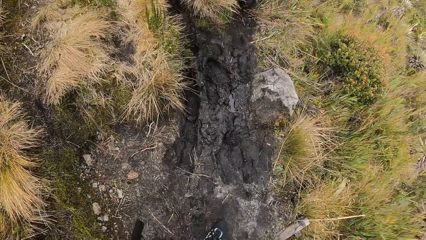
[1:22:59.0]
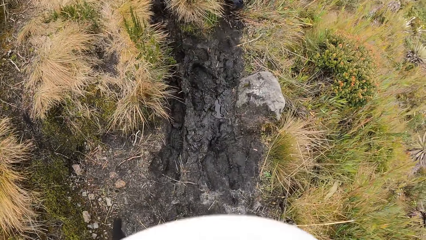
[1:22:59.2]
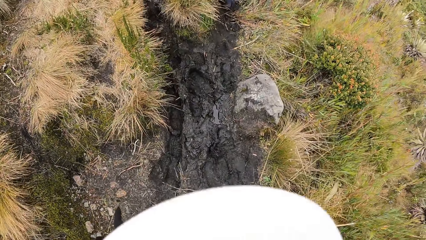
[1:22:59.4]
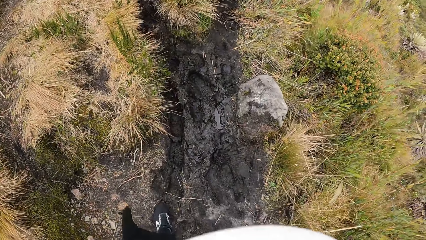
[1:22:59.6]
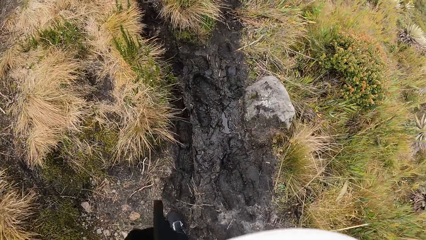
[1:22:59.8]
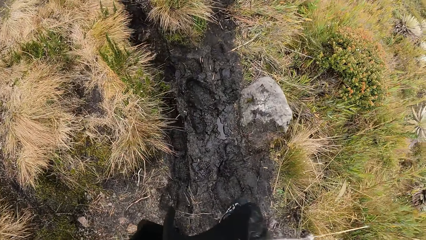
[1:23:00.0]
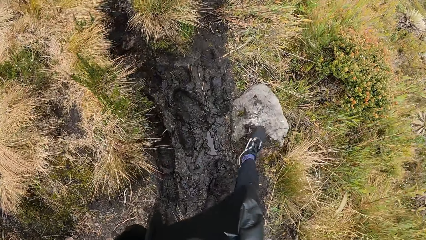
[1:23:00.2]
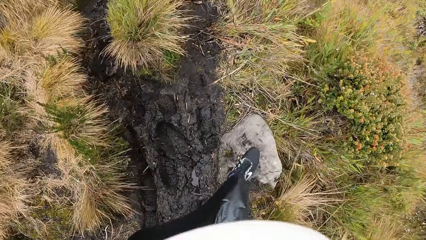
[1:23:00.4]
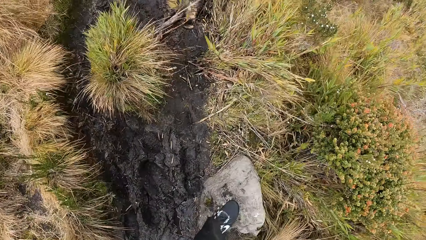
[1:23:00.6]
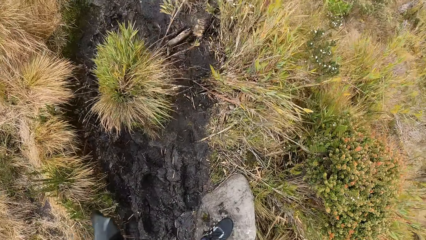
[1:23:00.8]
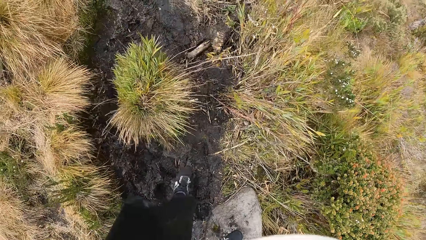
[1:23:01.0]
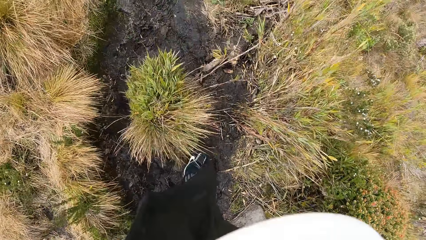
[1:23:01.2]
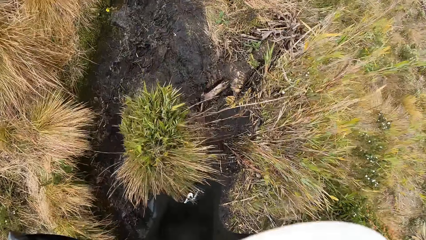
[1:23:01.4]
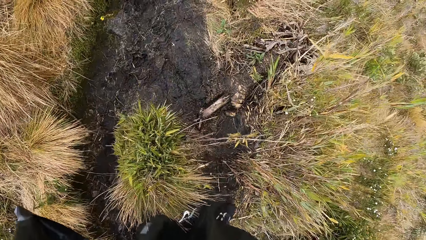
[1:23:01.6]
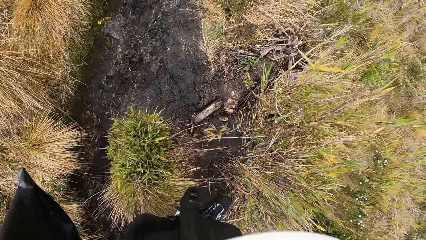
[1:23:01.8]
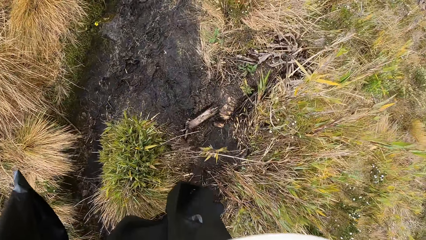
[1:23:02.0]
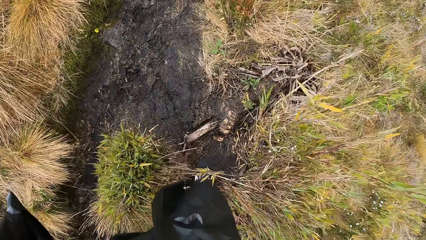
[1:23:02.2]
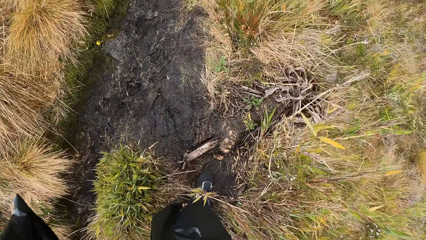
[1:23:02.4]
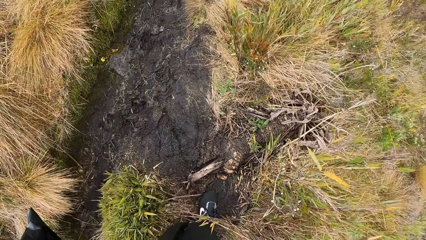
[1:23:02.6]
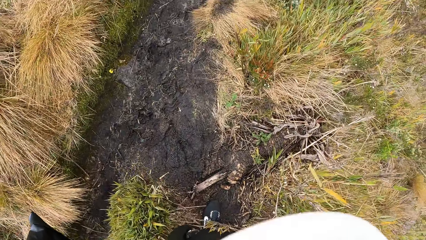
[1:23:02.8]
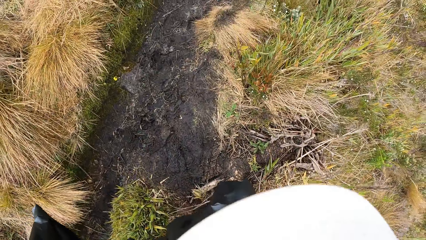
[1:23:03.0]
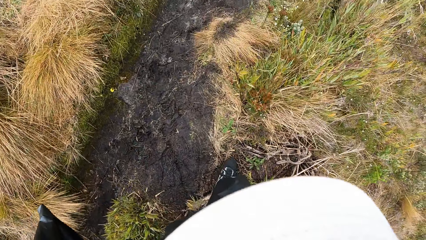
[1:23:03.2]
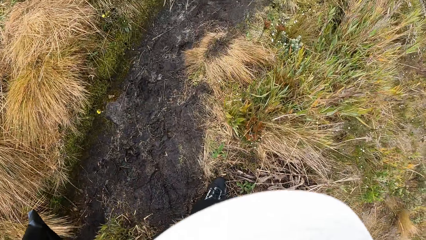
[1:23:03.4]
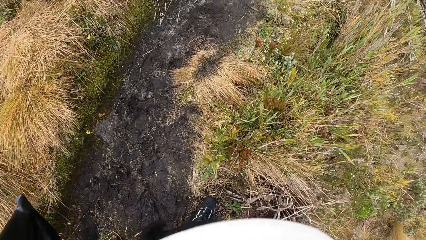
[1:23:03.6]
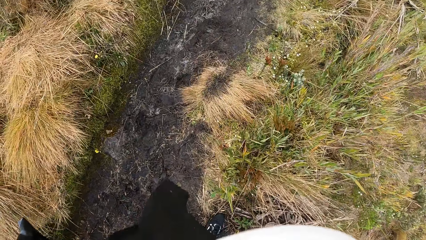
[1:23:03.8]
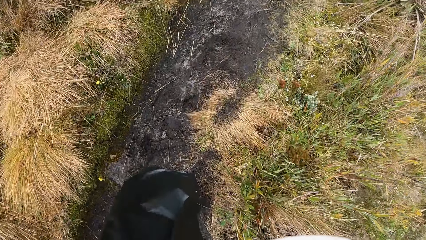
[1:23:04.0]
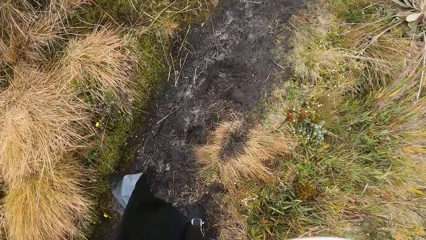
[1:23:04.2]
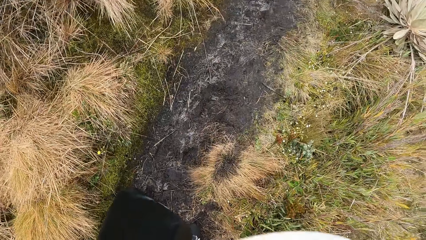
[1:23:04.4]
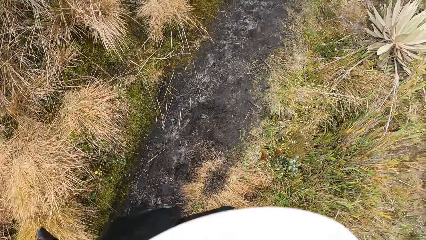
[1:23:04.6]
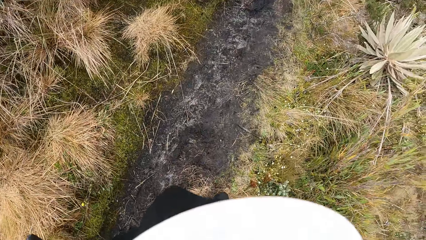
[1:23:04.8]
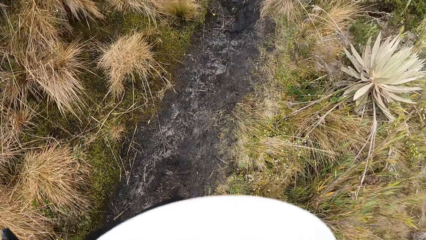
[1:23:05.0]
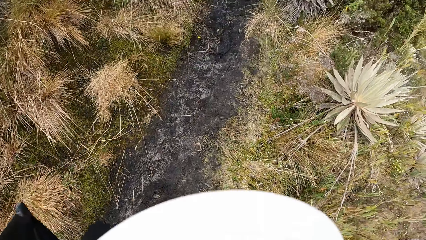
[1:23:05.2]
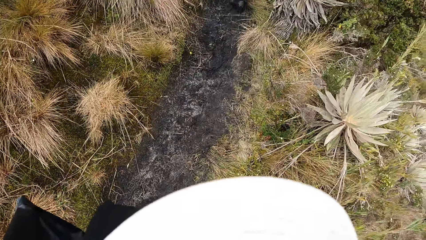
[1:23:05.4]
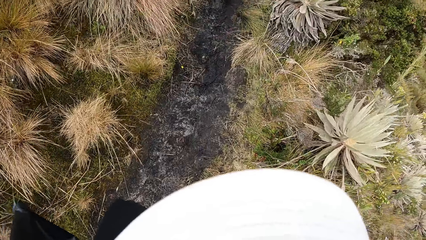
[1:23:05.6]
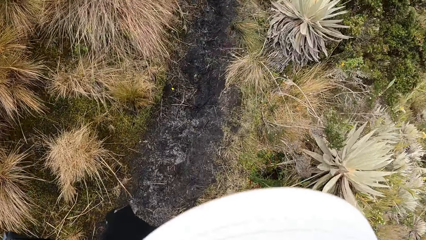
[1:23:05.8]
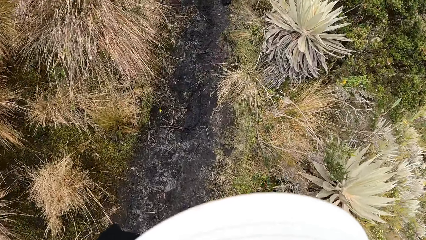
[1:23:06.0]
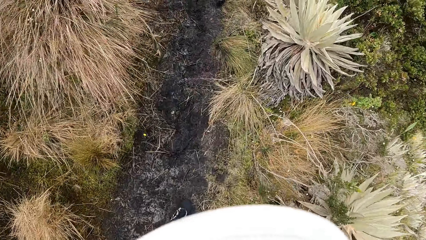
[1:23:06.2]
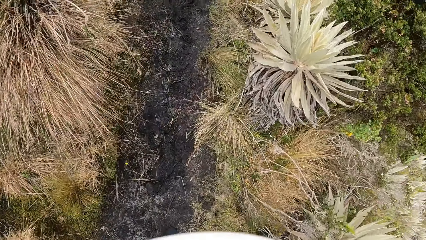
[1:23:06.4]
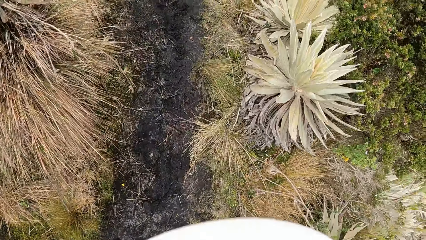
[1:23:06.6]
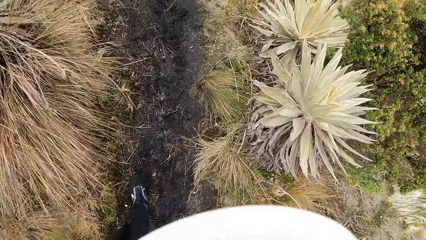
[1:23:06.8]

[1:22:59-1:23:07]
The camera wearer walks on the muddy hike trail with the group of people.

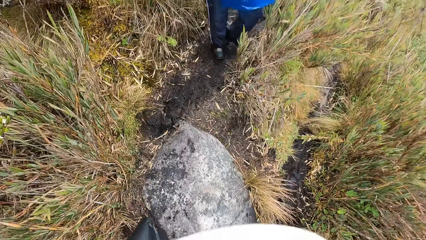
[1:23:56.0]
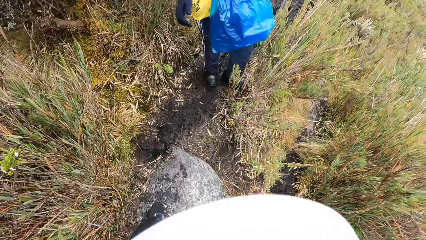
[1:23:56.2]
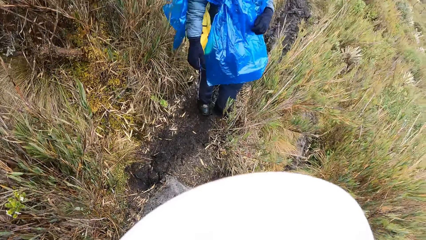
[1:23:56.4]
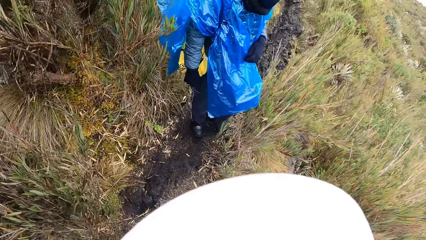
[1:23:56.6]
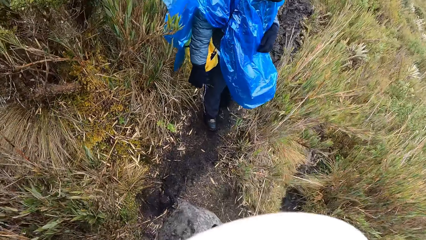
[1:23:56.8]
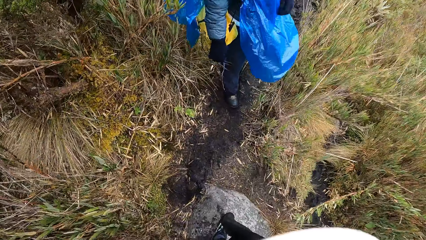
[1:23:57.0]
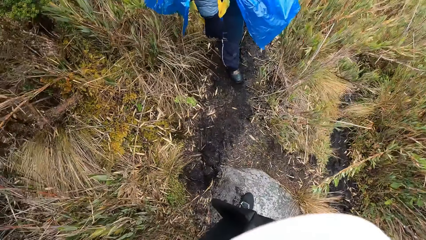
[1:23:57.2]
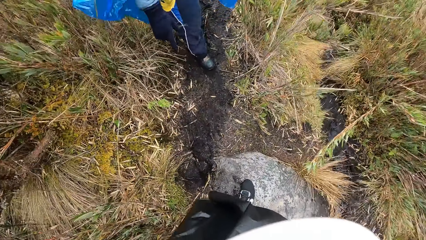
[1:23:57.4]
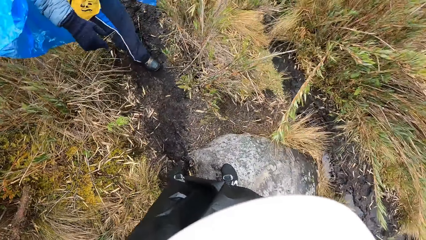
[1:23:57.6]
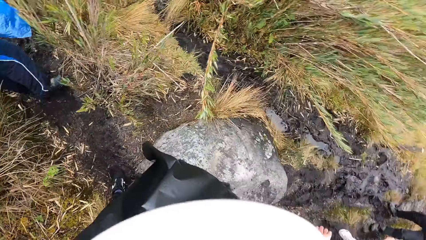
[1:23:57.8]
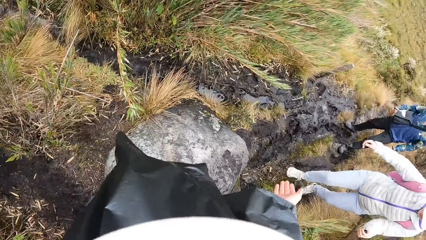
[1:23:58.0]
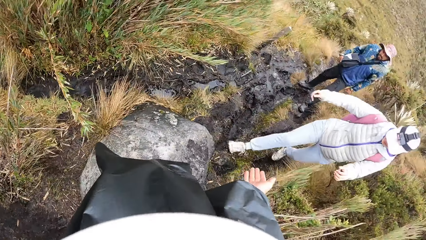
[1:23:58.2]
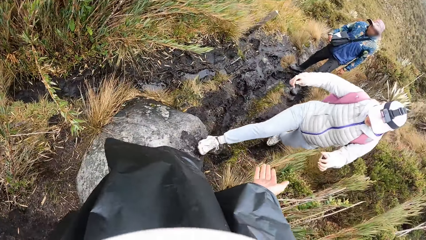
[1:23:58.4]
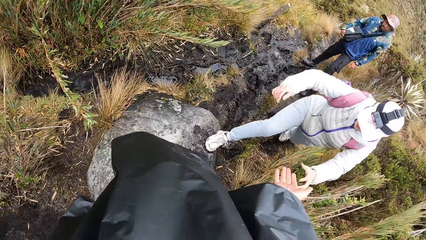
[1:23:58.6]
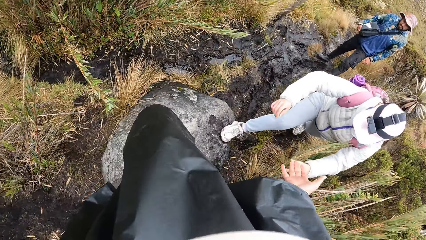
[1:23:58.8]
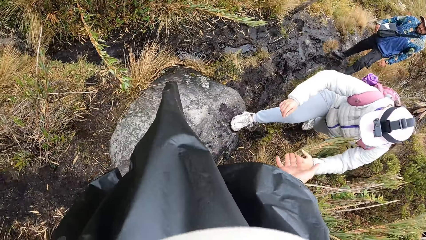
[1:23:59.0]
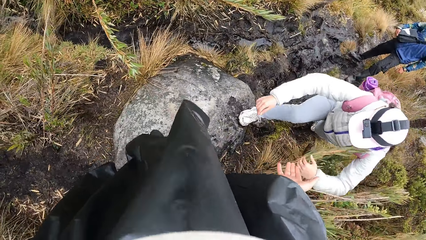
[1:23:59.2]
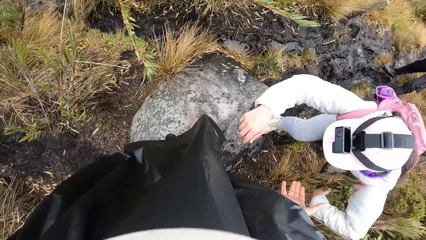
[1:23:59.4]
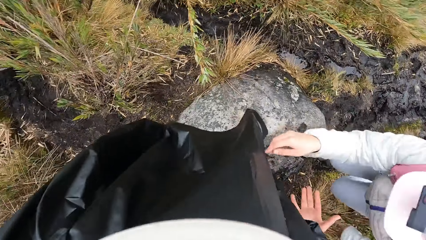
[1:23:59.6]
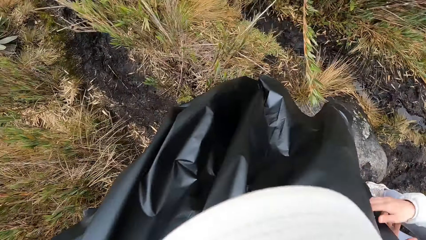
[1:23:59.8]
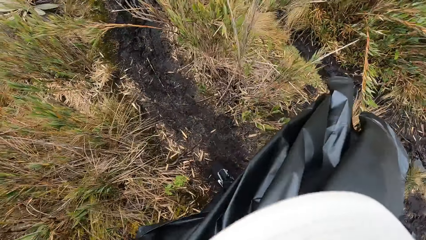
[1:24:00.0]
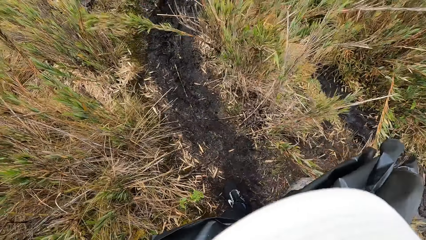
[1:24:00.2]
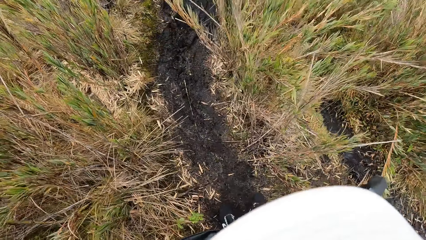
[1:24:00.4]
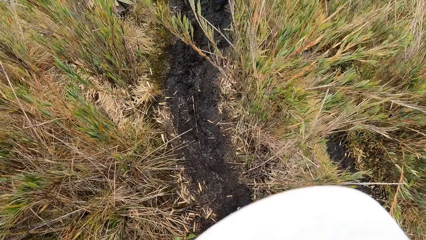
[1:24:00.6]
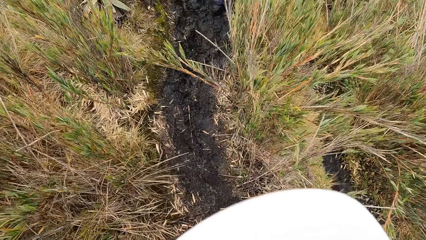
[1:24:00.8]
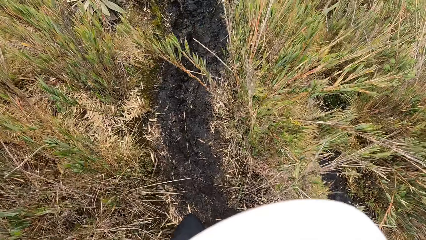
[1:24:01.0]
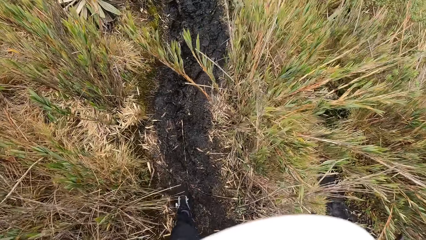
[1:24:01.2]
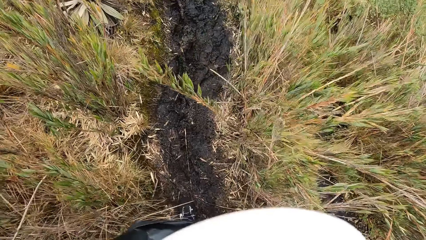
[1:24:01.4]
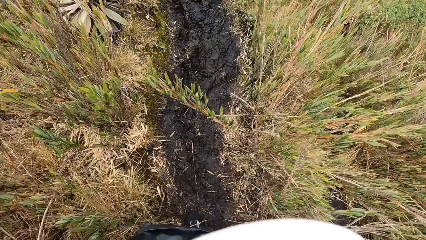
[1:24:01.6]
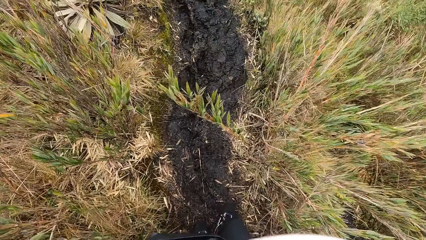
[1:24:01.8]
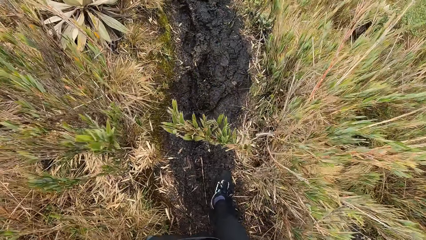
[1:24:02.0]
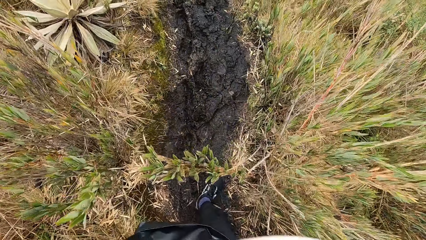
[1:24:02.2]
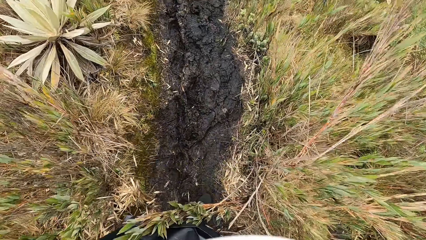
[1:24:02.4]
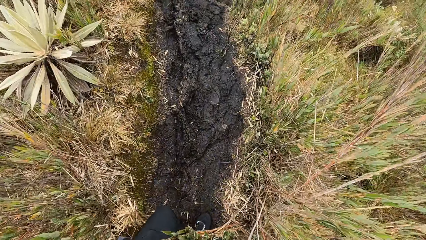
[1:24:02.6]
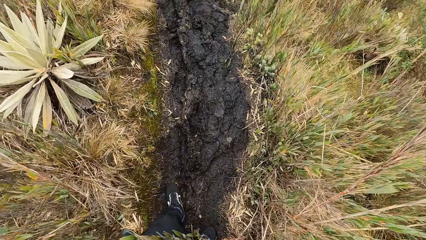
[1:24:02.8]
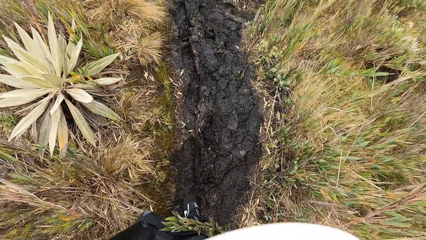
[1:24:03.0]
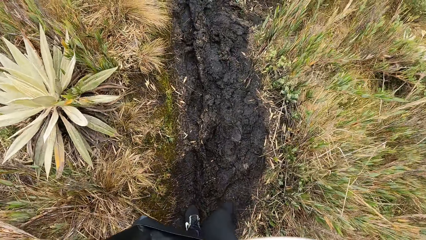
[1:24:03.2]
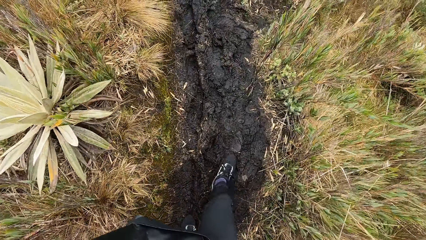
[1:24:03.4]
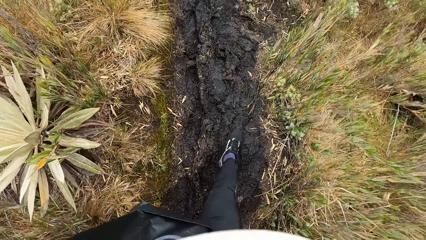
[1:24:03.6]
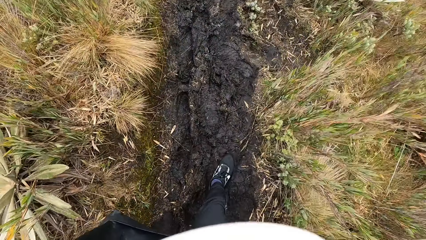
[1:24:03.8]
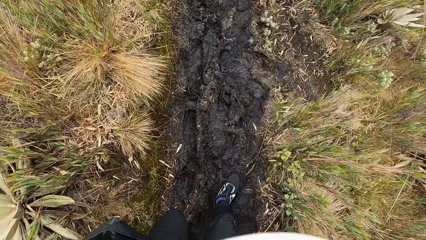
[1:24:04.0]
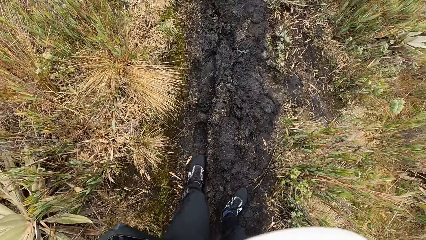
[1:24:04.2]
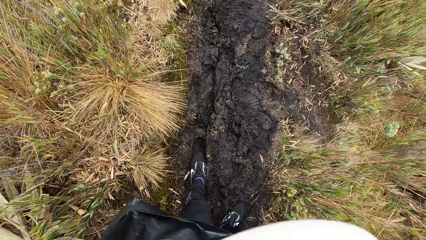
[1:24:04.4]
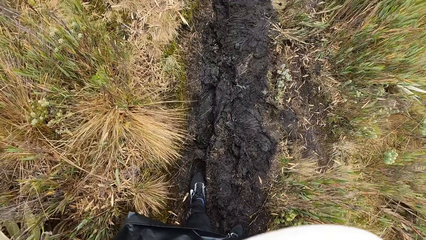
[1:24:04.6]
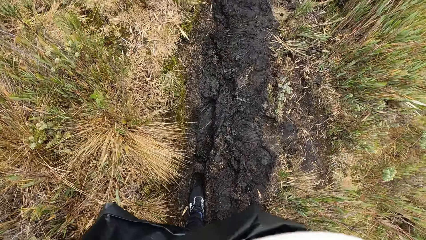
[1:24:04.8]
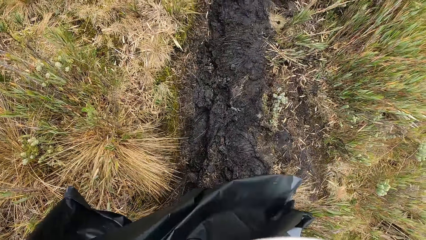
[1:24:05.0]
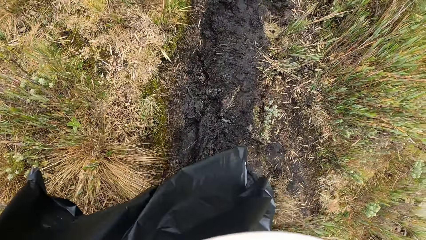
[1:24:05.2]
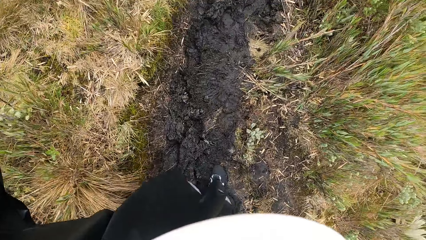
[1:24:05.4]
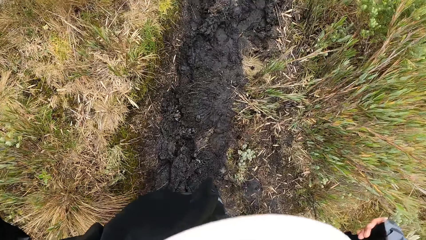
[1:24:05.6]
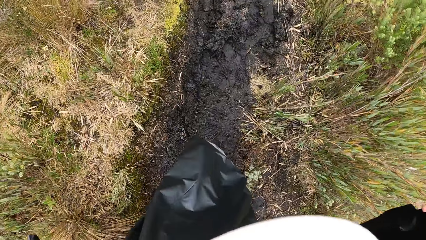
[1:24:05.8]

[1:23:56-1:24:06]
The camera wearer looks back. They stretch out the hand to a lady. The lady climbs a rock. The camera wearer walks on the muddy hike trail with the group of people. They move the hand.
